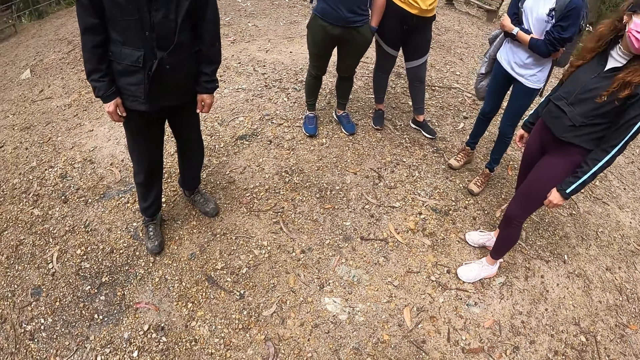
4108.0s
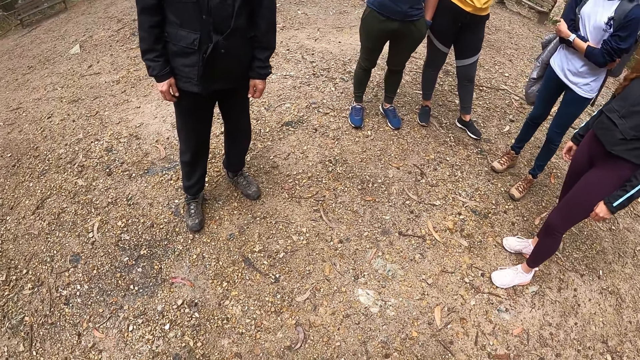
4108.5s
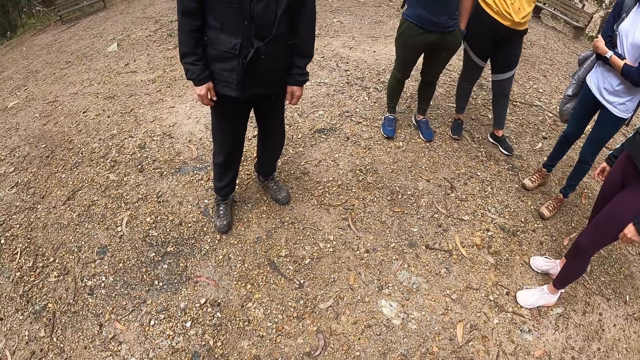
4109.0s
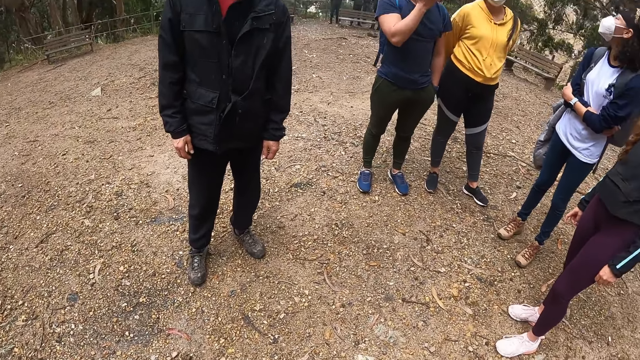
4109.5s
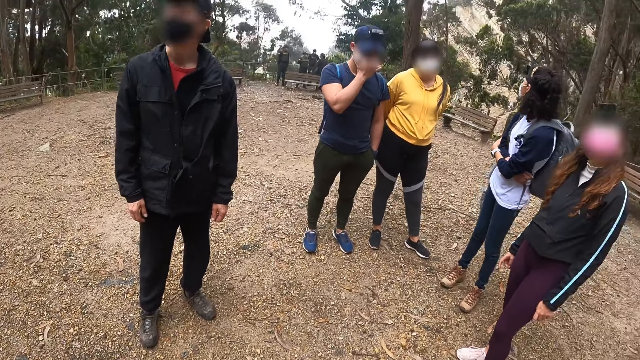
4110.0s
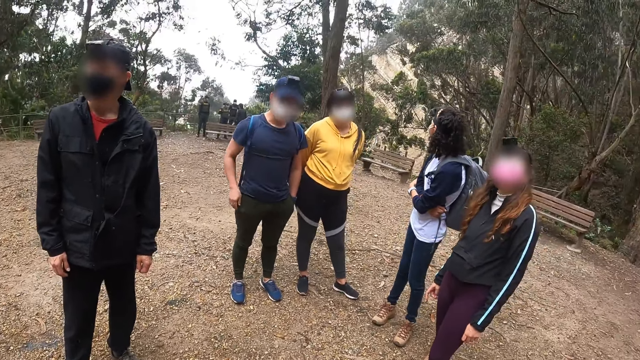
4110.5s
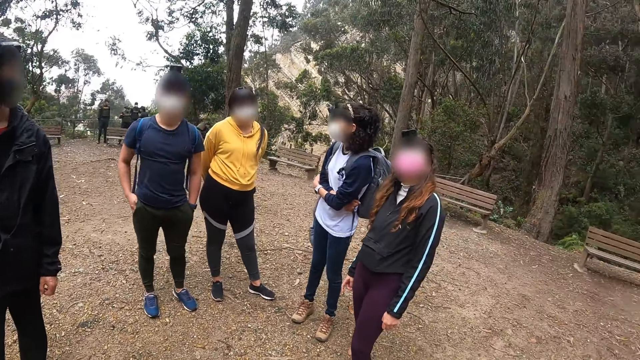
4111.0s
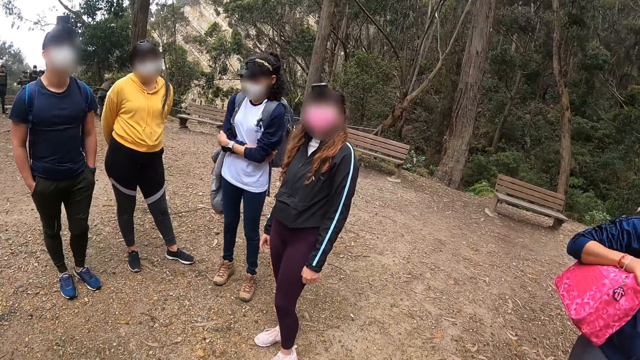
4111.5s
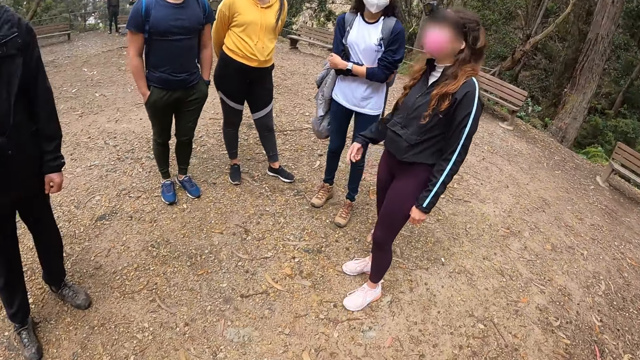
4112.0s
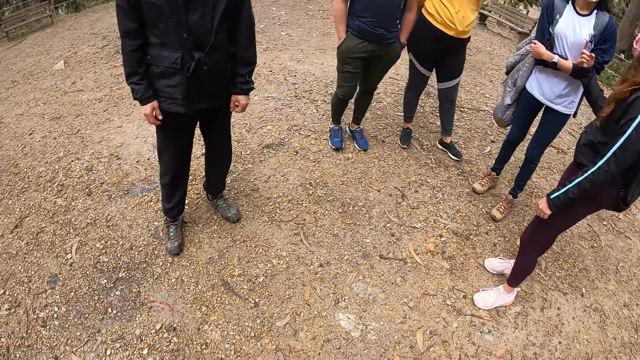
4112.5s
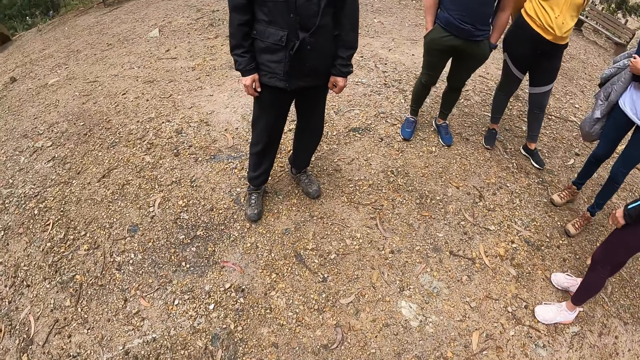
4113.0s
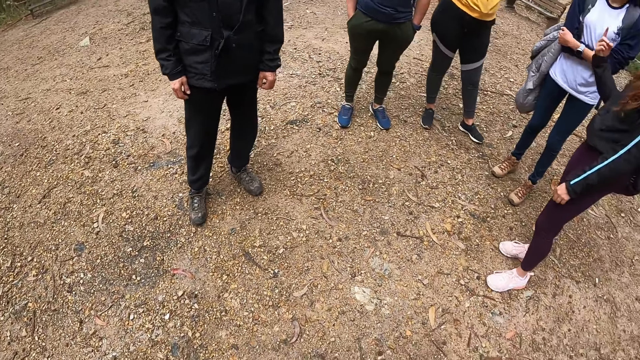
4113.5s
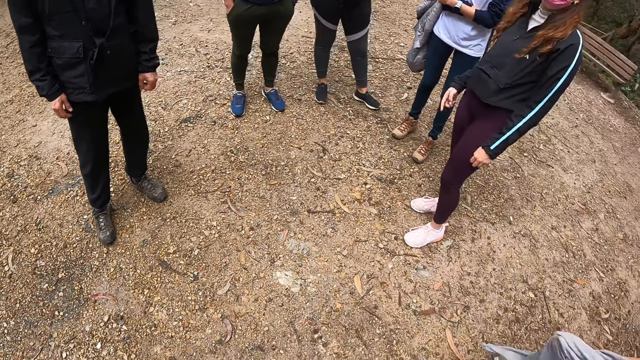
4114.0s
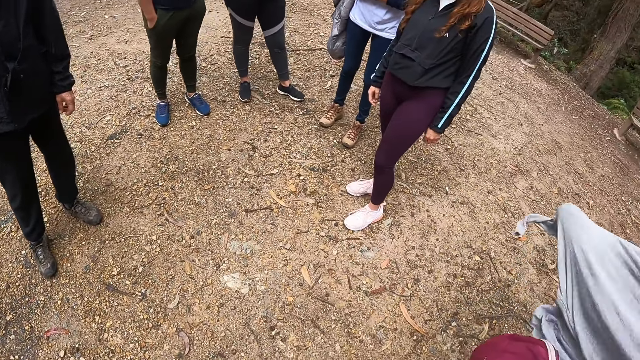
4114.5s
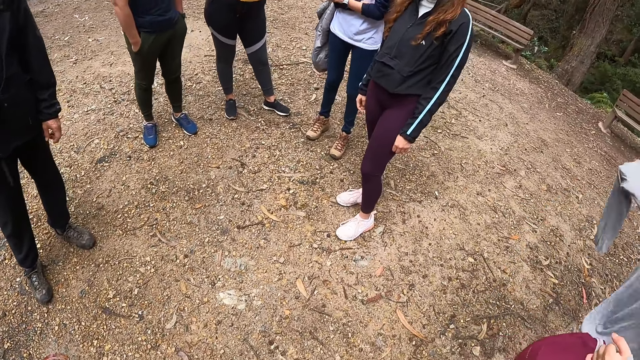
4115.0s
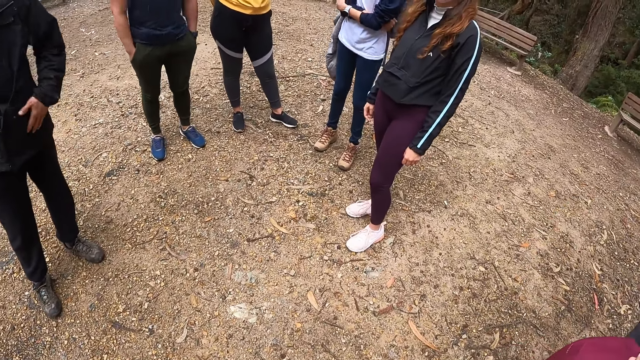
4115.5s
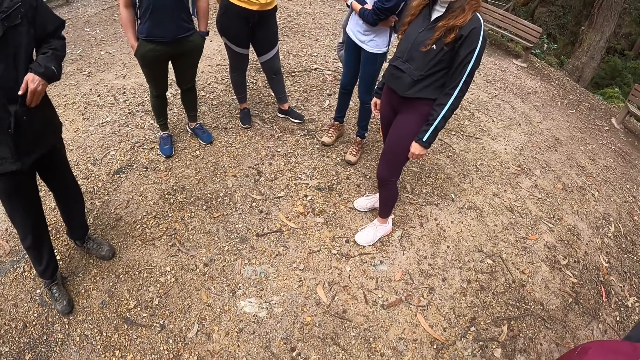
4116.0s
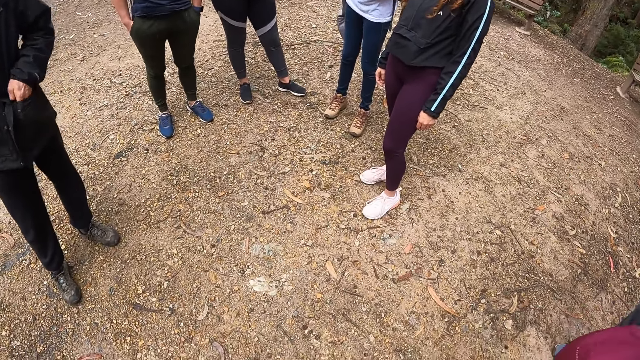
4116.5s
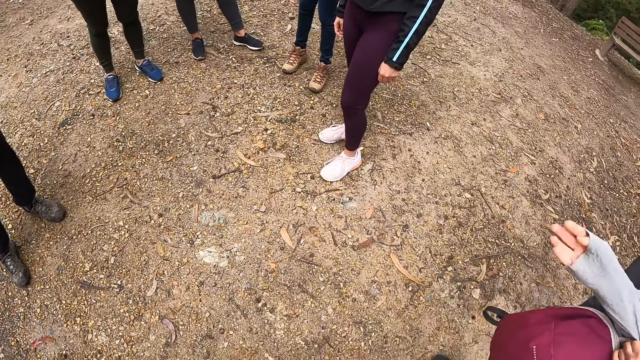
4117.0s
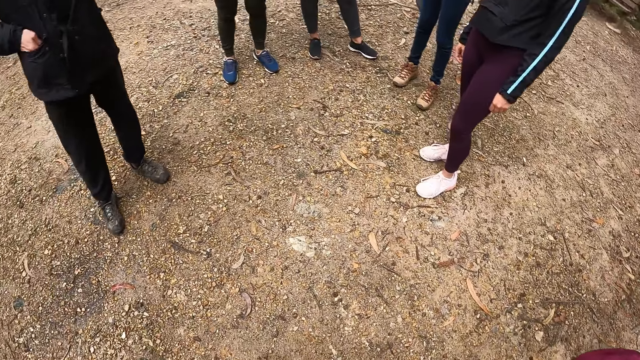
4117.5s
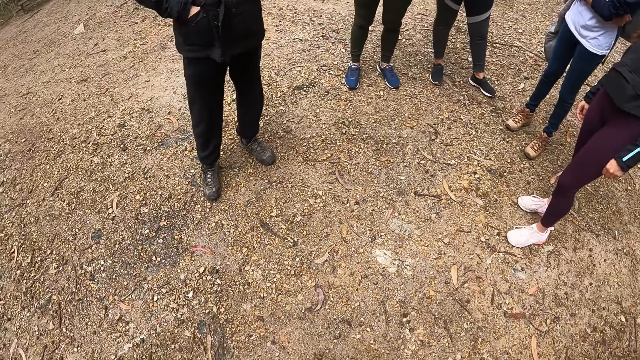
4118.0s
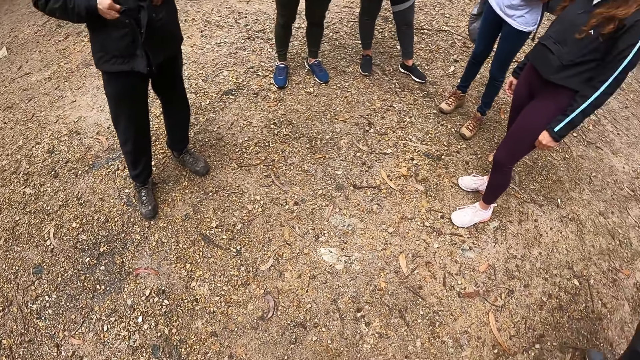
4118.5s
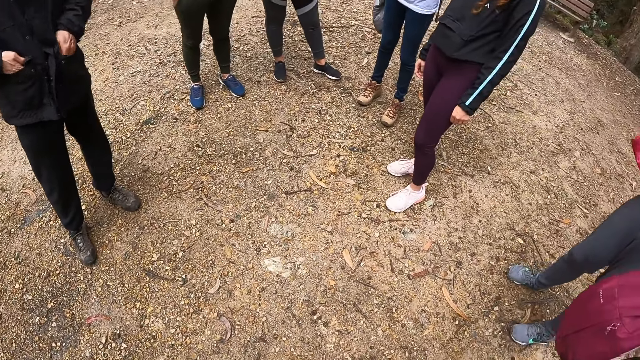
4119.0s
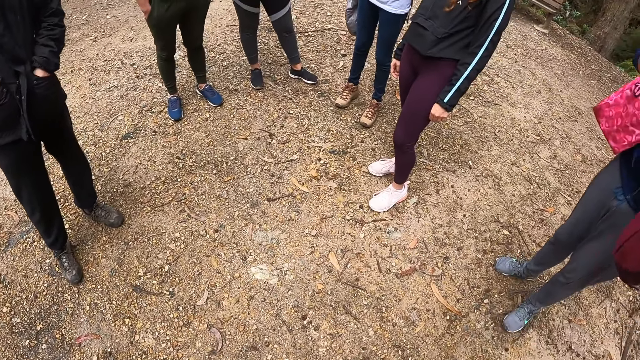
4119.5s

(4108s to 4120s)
The woman wears the cloth with her right hand.

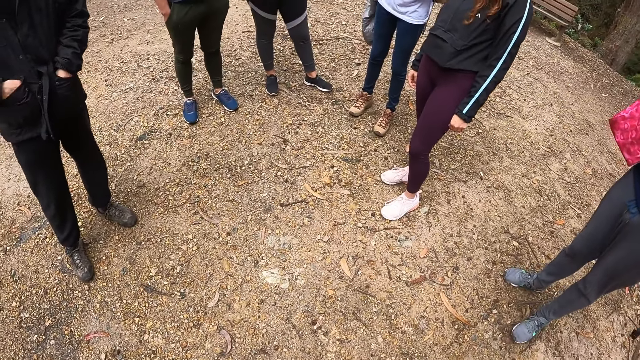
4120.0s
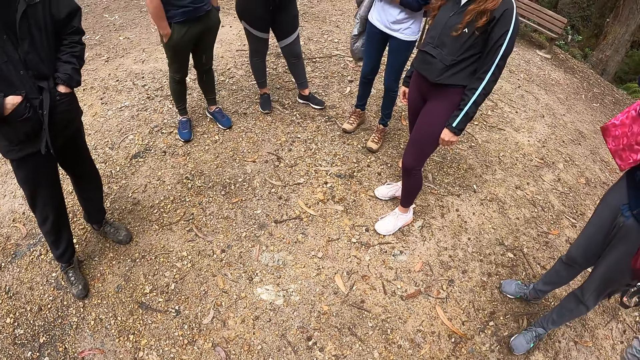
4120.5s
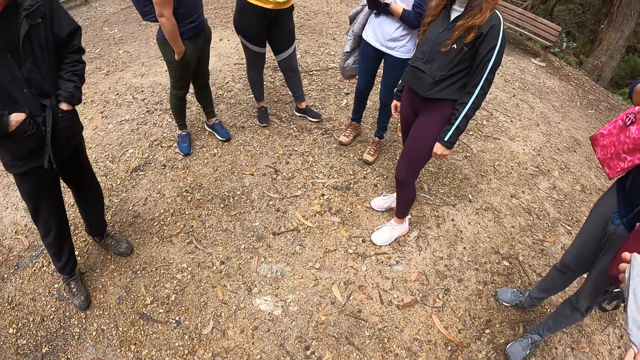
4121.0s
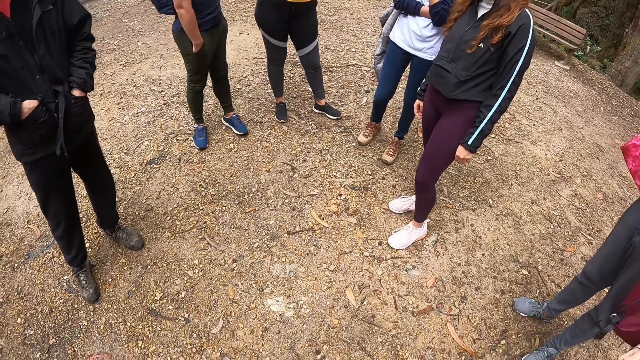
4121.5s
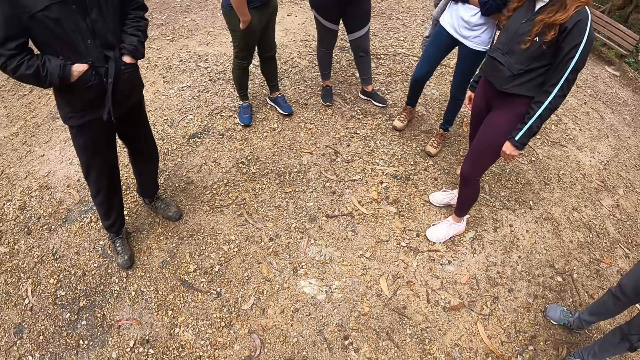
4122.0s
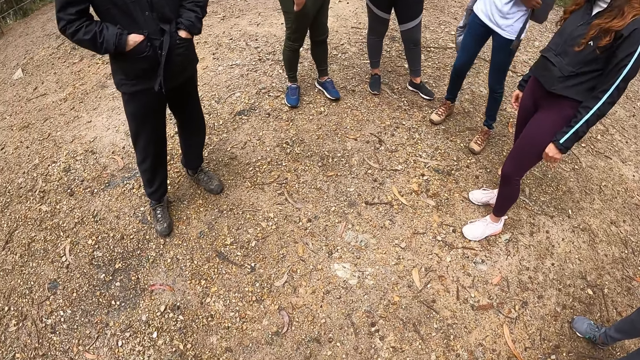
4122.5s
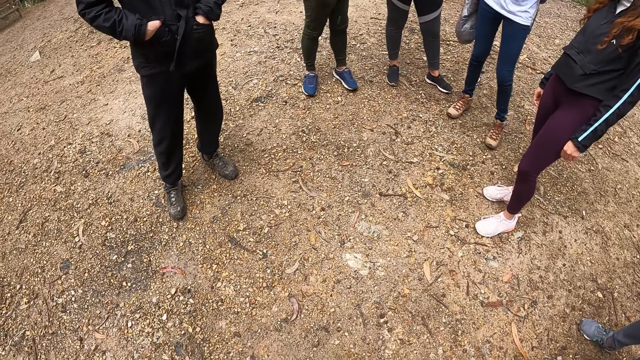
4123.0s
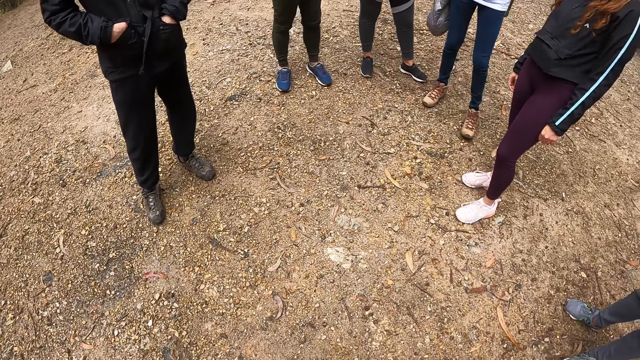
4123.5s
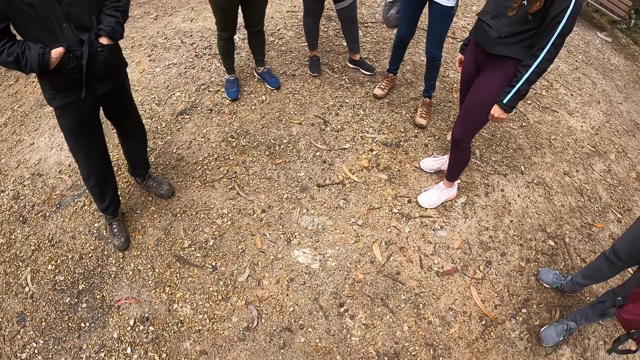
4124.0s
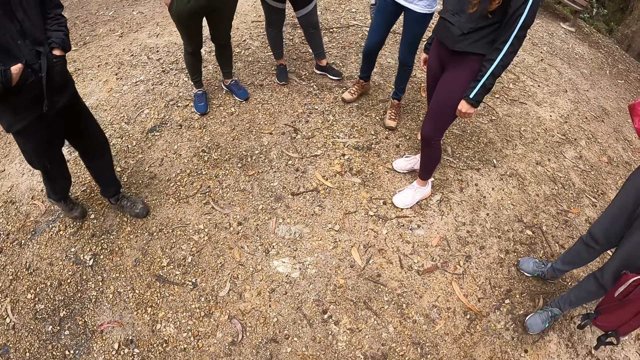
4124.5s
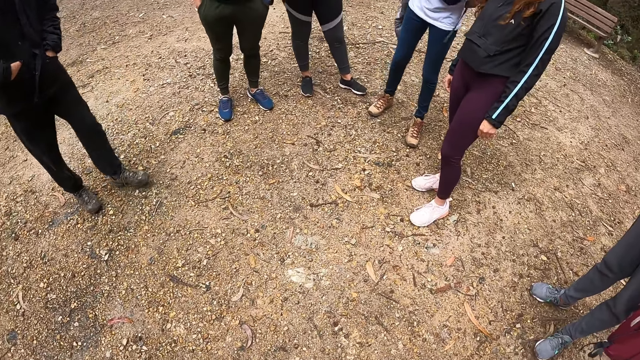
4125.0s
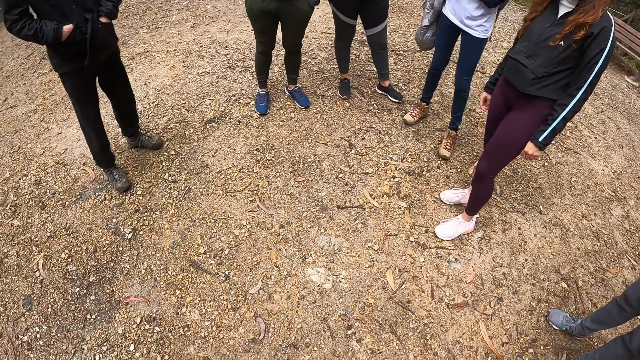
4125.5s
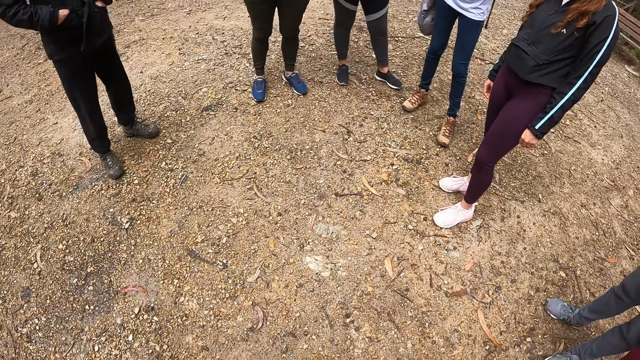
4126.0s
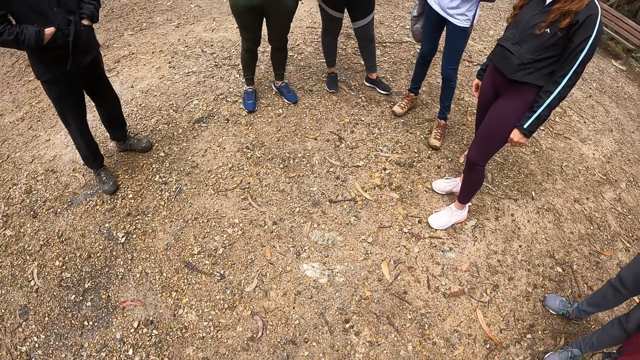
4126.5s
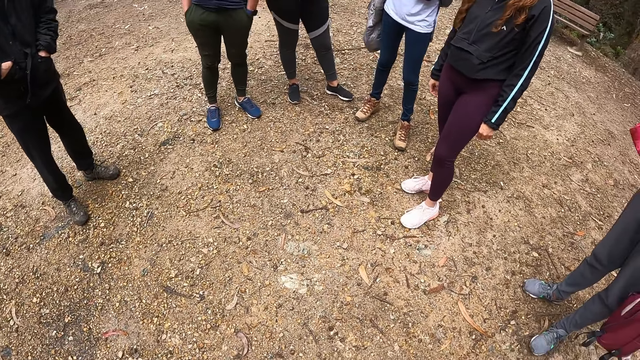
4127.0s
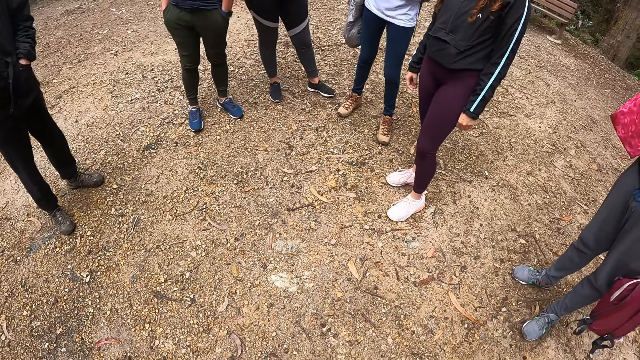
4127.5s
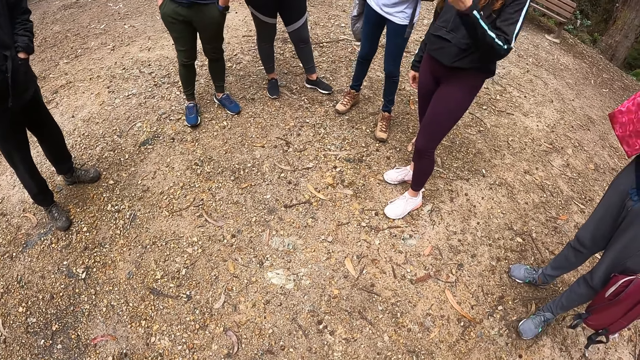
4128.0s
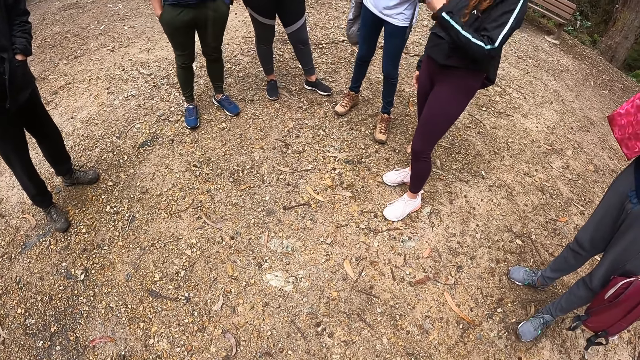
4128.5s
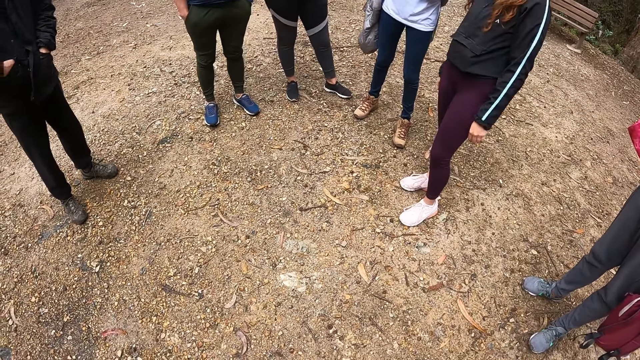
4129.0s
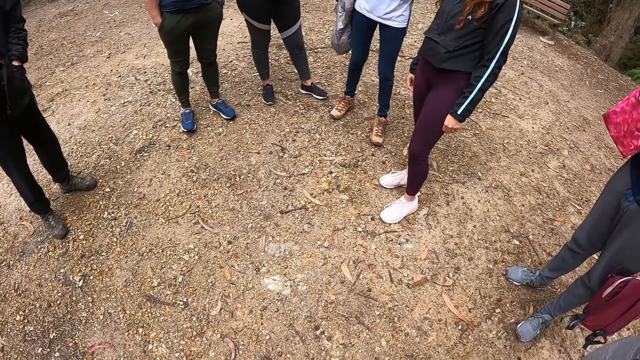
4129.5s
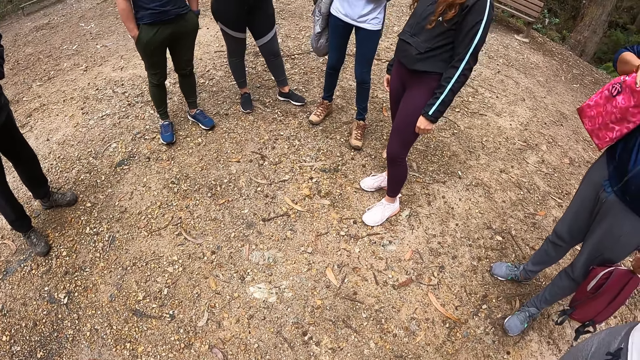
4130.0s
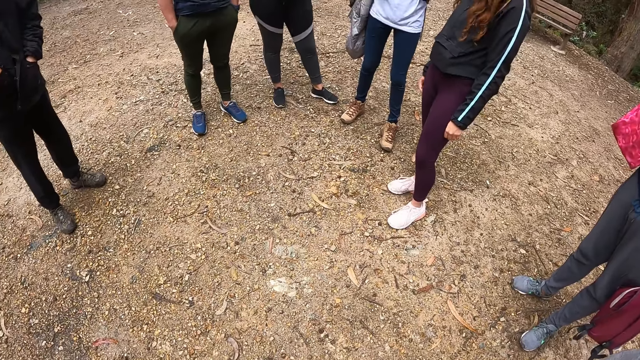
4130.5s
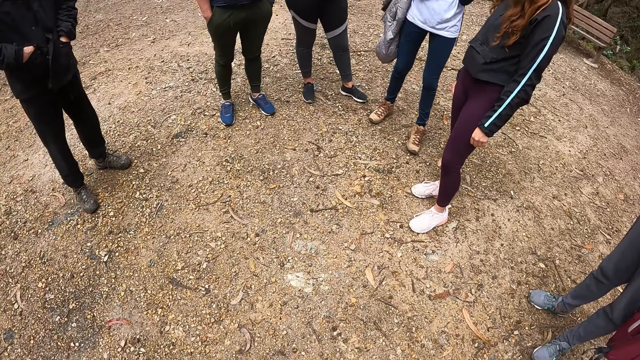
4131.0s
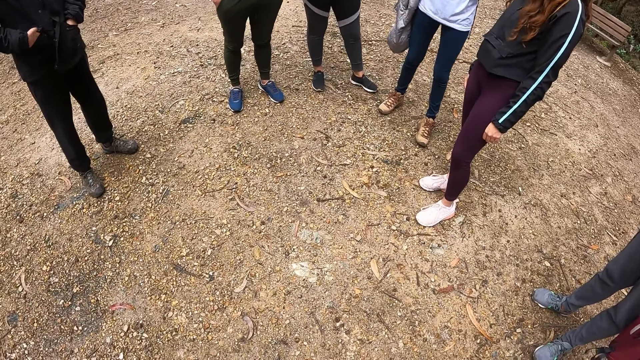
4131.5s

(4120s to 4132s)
A lady gestures out with her hand. The camera wearer looks around the field.
